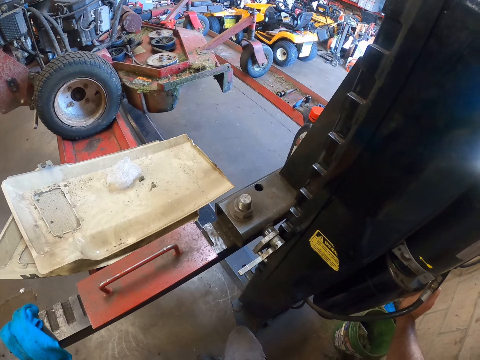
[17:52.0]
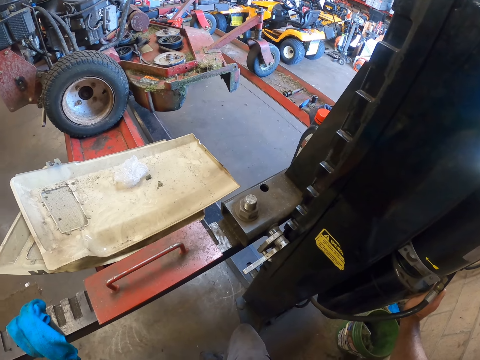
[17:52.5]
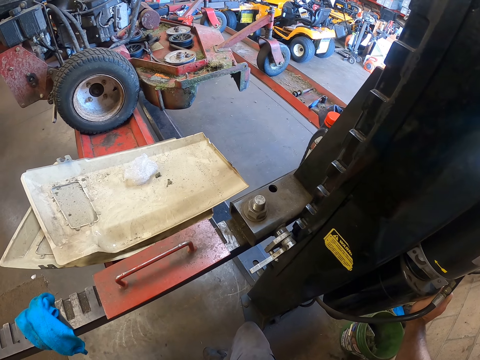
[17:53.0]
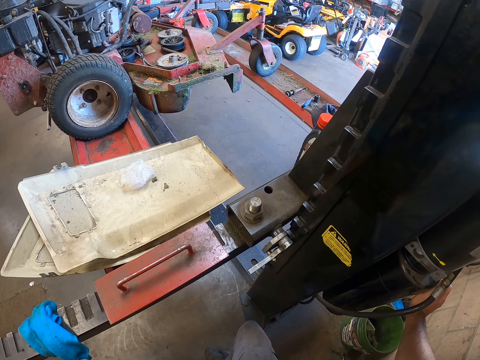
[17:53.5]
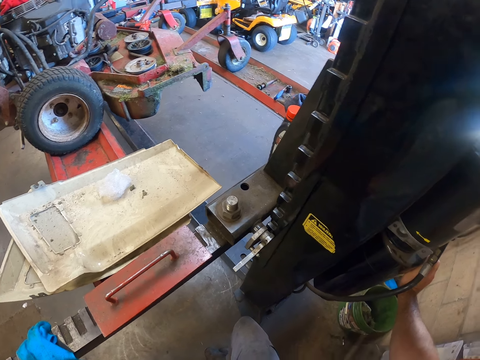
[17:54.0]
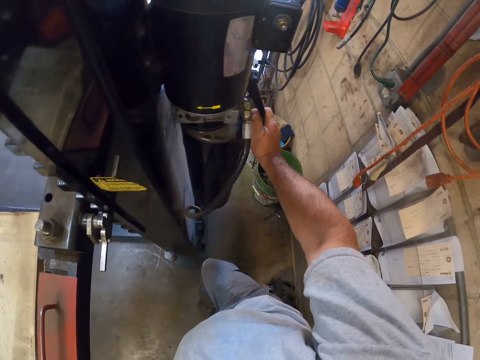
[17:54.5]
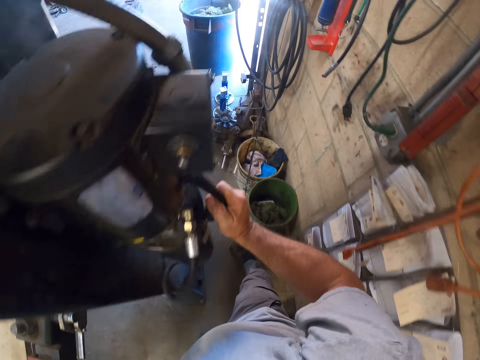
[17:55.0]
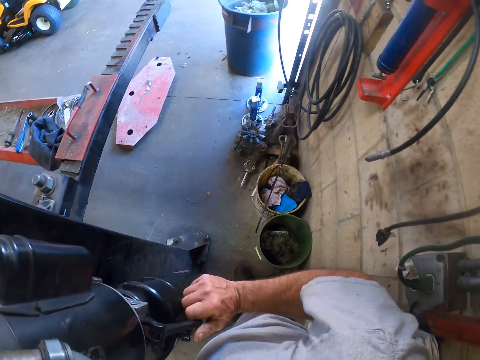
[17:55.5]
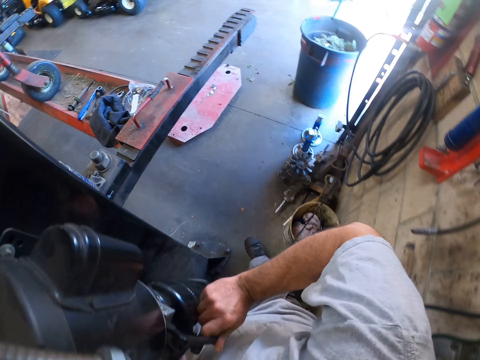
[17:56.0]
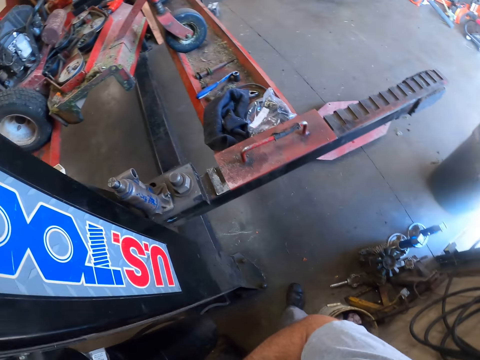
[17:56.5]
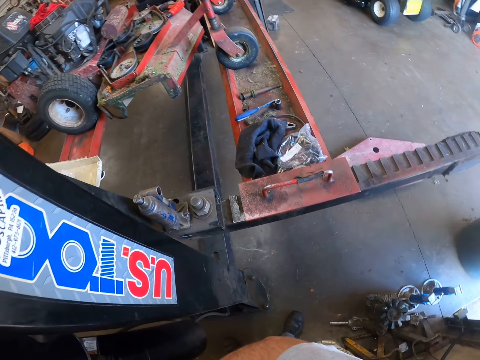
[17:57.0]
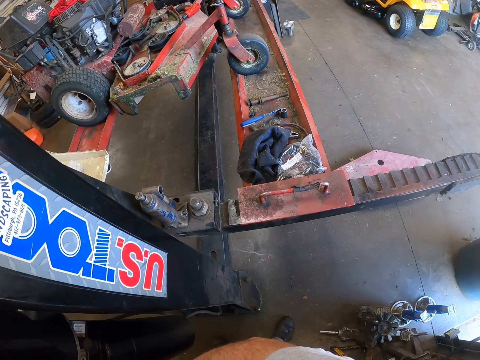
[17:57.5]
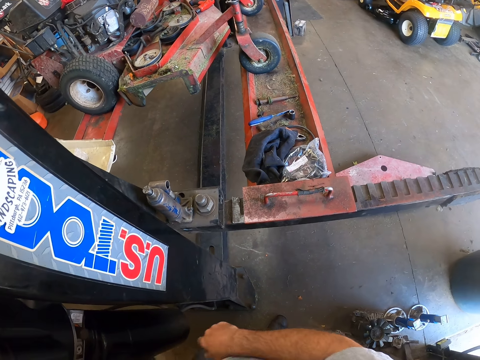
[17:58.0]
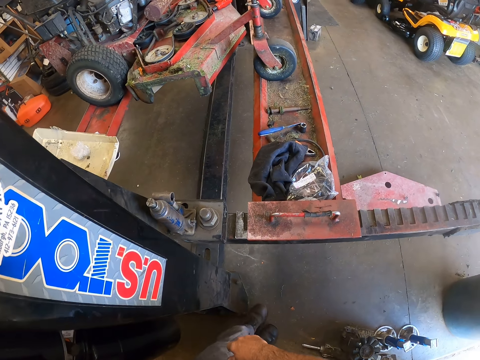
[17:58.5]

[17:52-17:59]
The camera wearer turns right. They move to the other side.

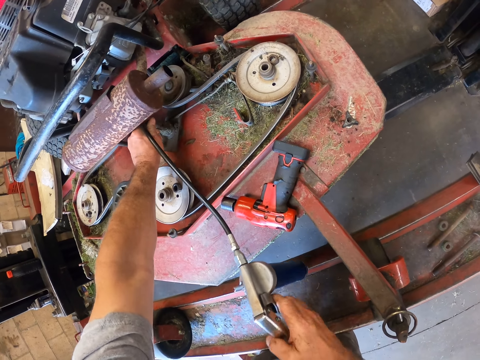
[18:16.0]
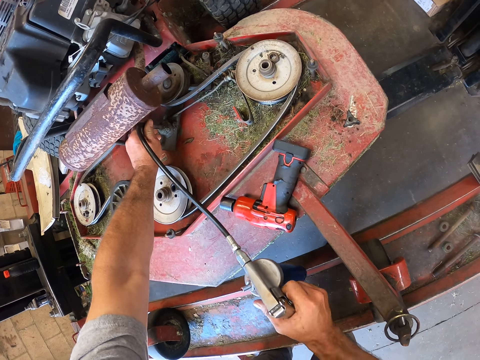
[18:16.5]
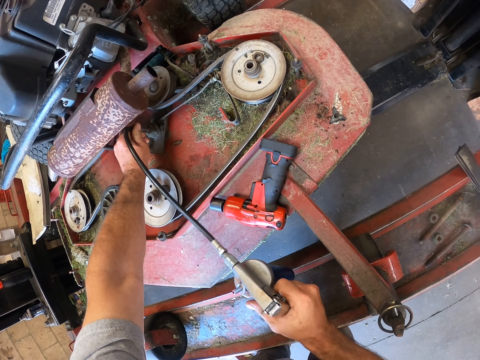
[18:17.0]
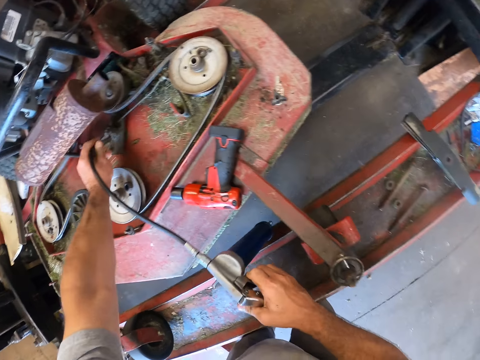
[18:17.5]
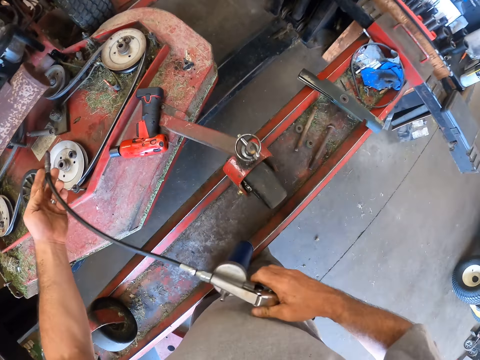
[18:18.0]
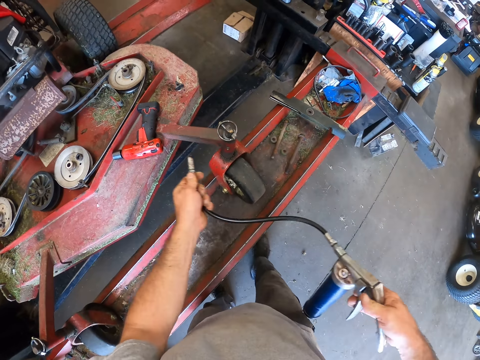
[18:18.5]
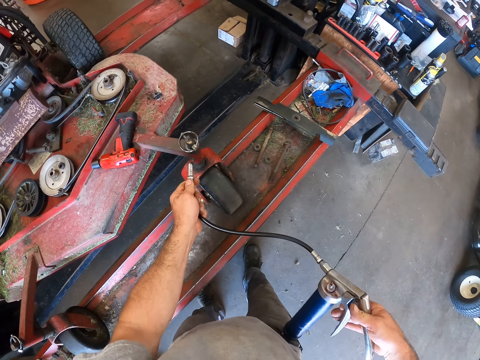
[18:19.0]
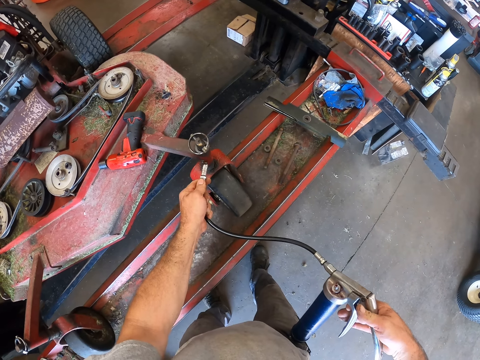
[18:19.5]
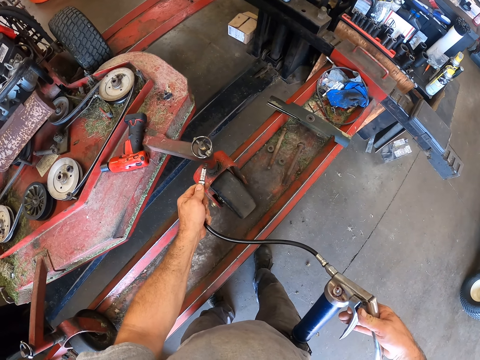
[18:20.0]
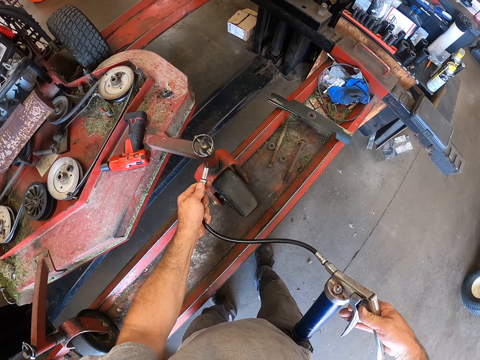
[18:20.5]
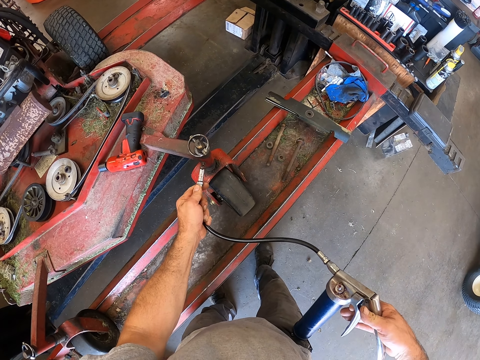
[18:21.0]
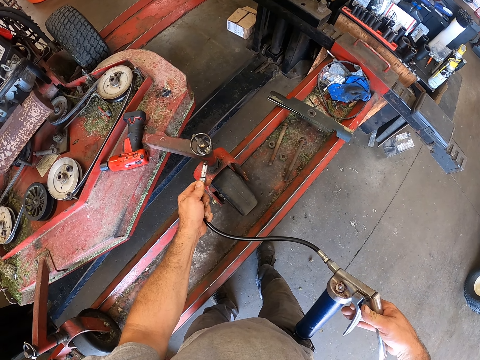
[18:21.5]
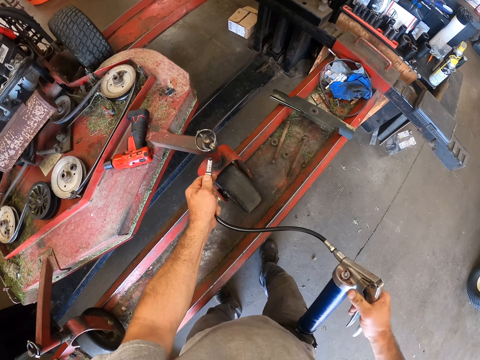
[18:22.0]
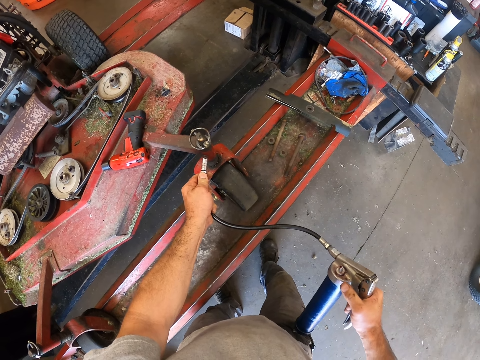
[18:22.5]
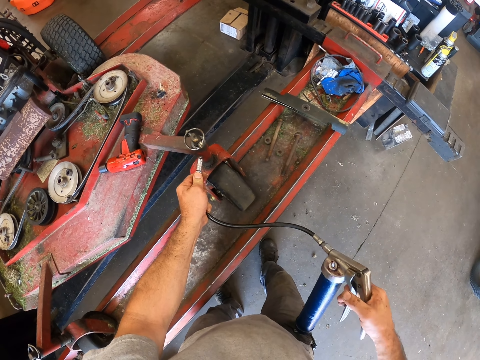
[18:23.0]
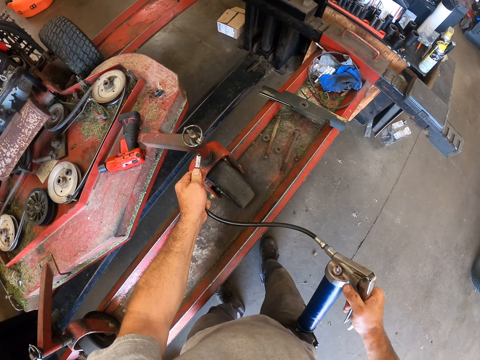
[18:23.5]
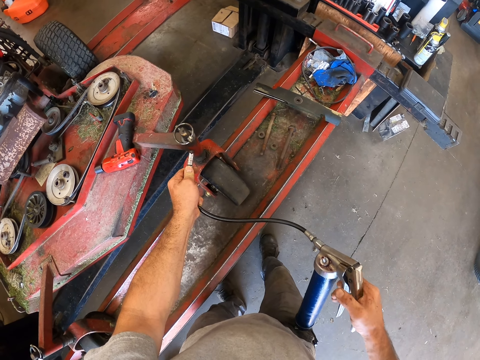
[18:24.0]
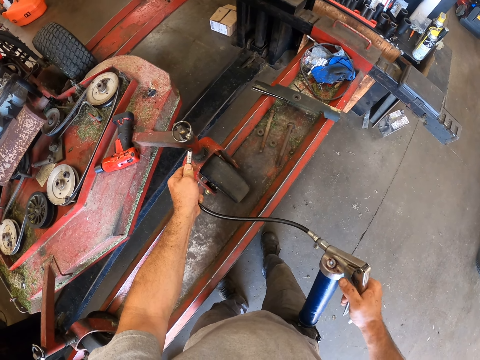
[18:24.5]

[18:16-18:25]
The camera wearer pumps air into the machine. They insert the hose of the pump into another part of the machine. They grease the lawn mower. They pump air into the machine.

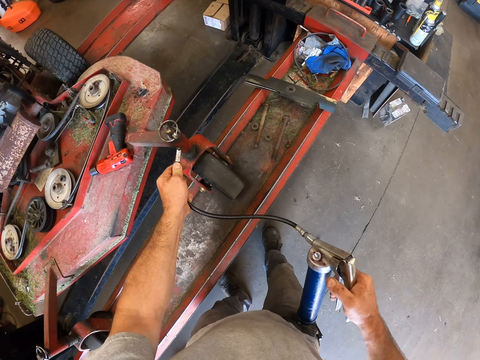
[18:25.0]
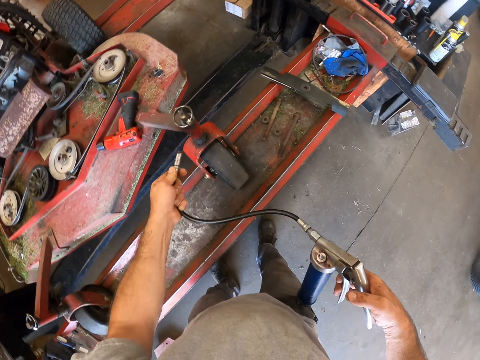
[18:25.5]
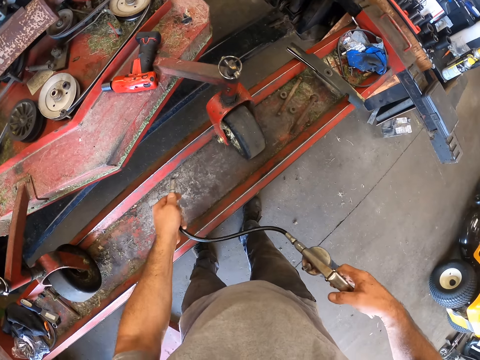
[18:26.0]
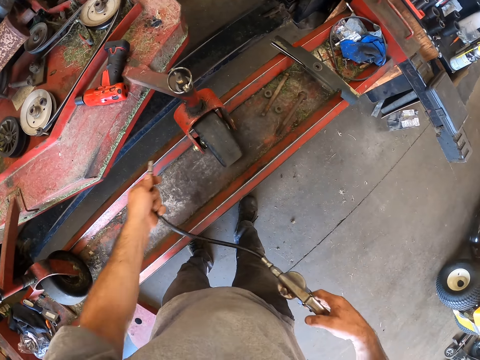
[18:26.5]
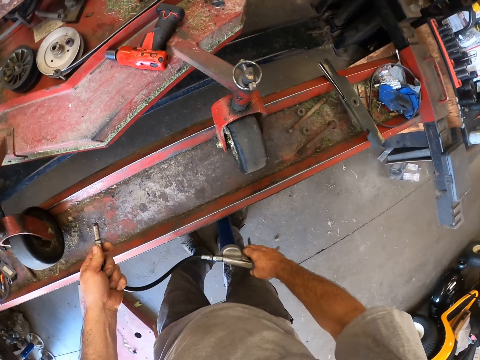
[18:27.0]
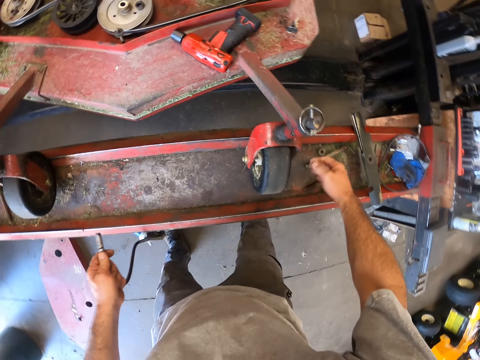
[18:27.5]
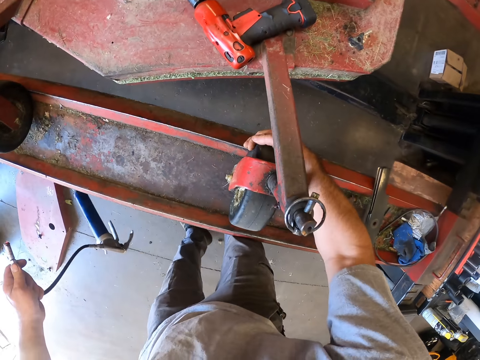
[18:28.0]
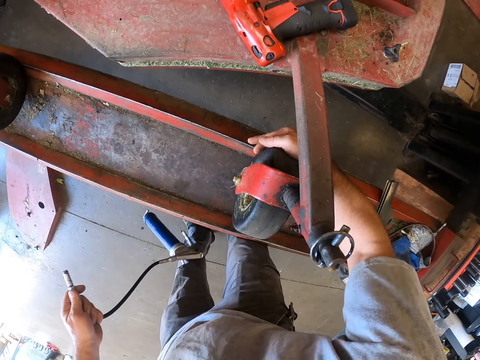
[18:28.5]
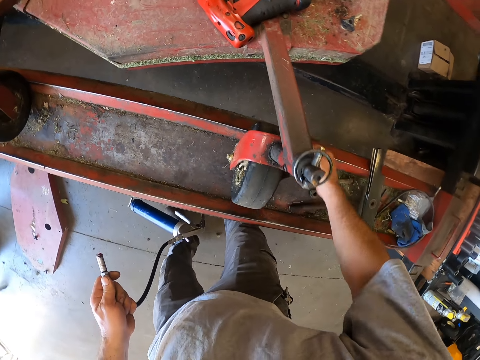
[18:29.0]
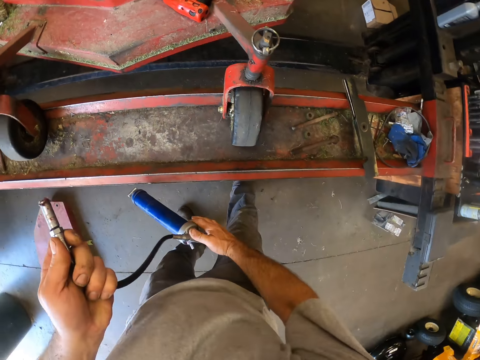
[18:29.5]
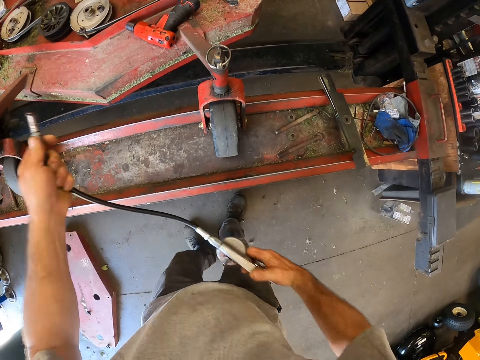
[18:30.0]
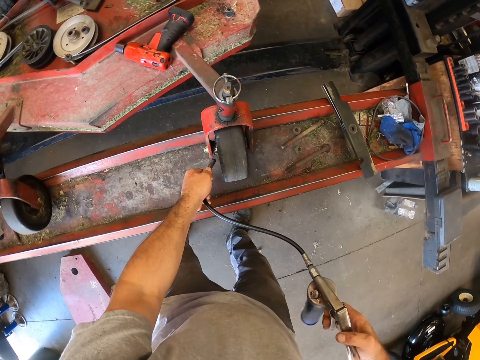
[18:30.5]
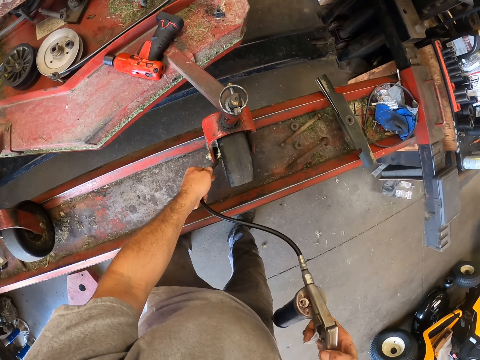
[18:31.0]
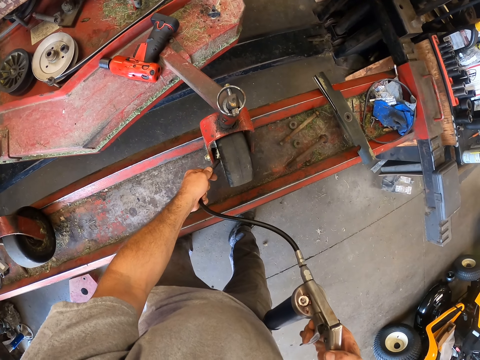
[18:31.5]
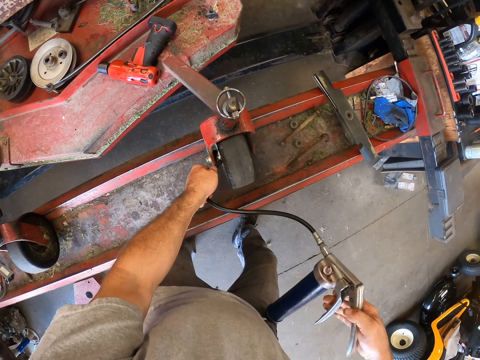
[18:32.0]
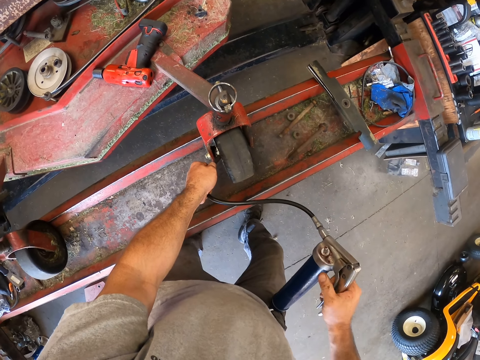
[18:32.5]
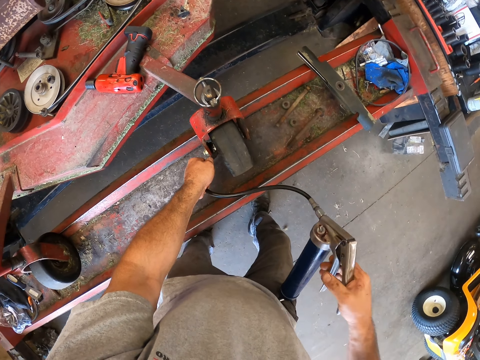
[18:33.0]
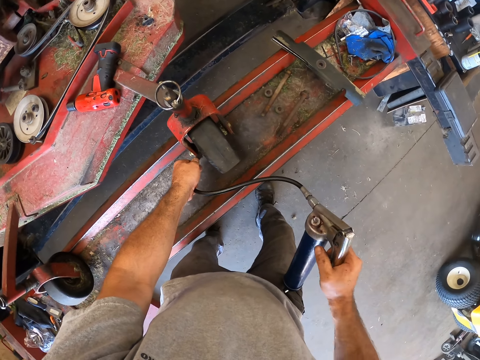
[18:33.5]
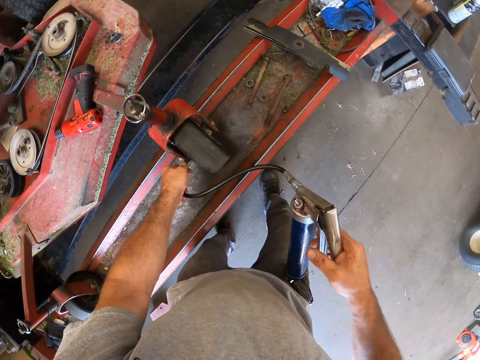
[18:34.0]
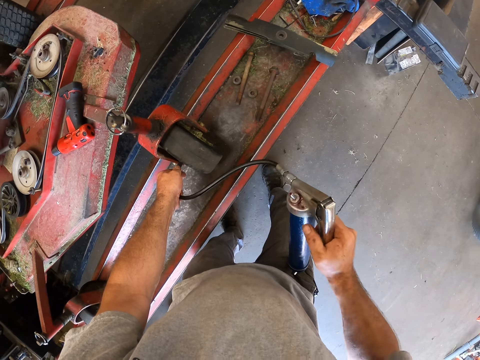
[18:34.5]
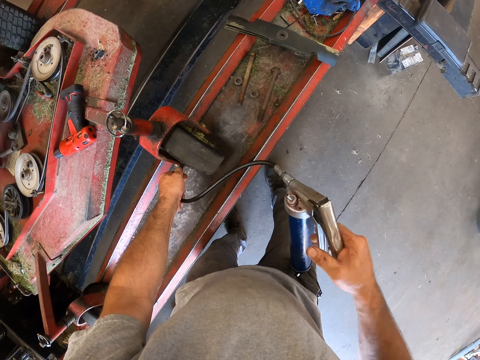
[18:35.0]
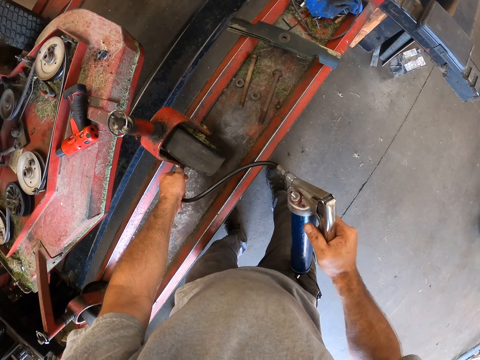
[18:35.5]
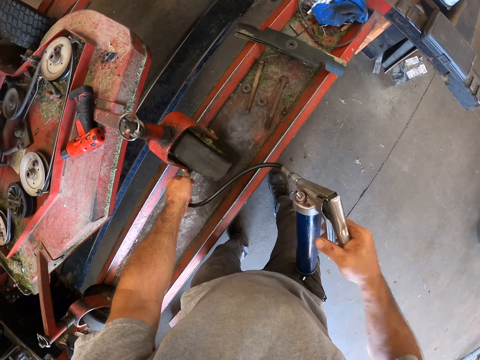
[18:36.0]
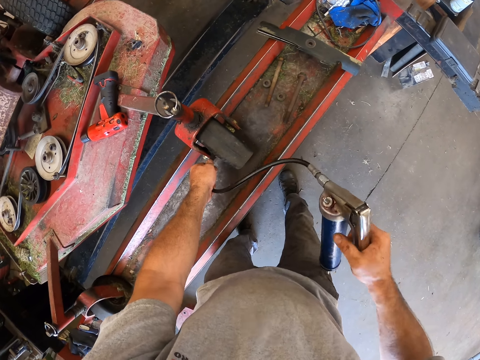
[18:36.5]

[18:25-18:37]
The camera wearer removes the hose from the machine. He rolls the tyre or lawn mower wheel with his right hand. He inserts the hose of the pump into the tyre. He greases the lawn mower wheel. He pumps air into the tyre.
